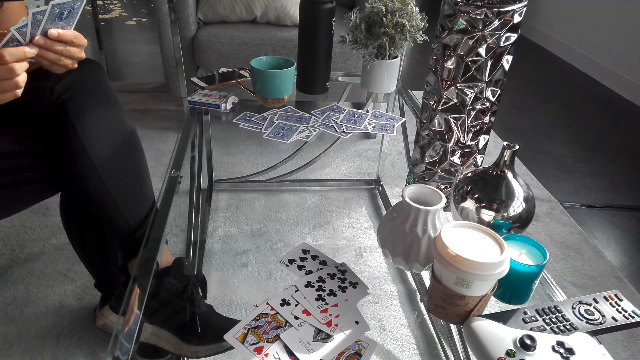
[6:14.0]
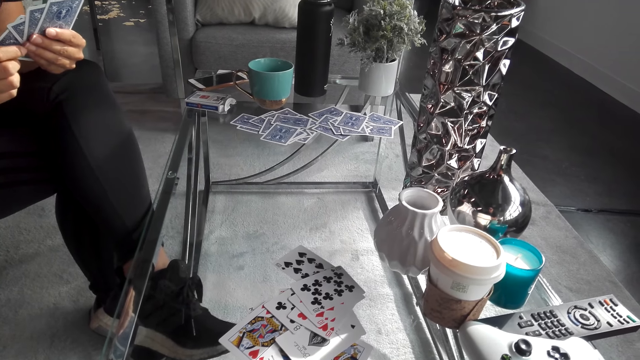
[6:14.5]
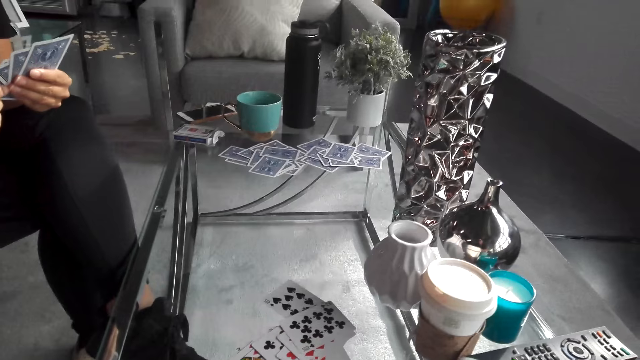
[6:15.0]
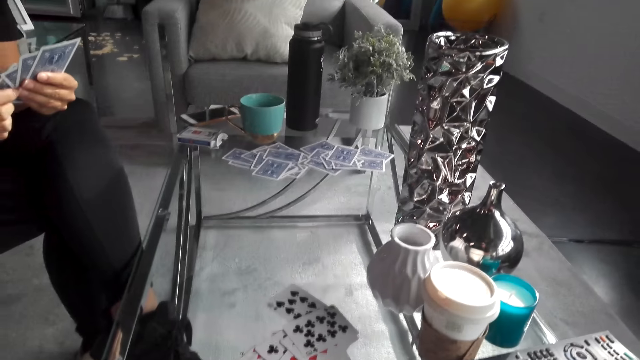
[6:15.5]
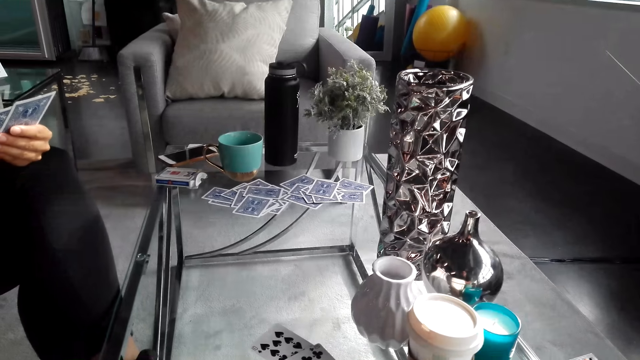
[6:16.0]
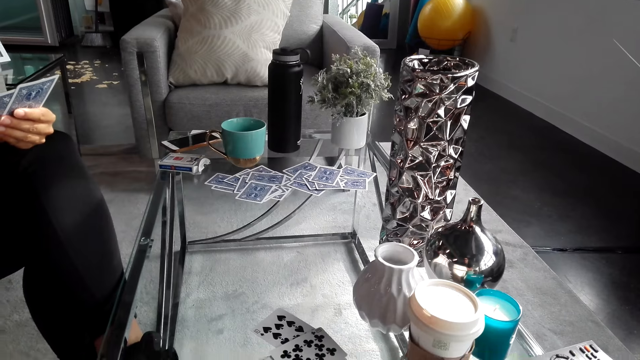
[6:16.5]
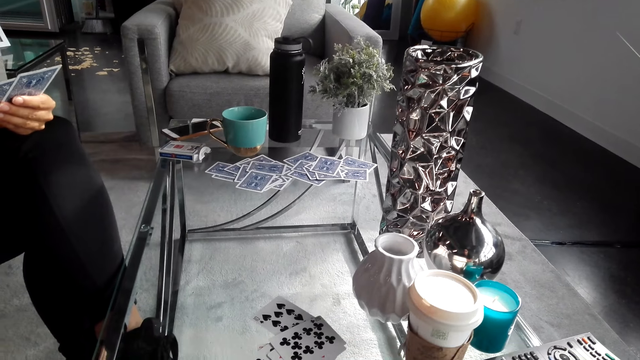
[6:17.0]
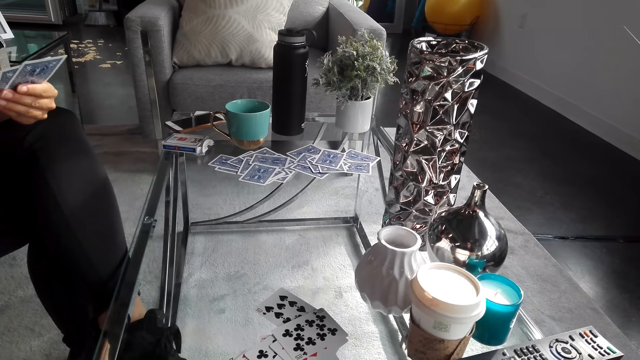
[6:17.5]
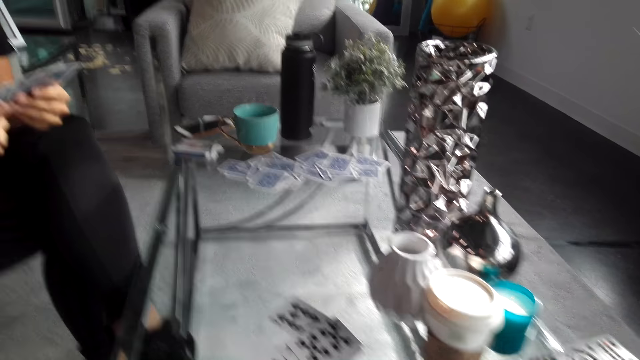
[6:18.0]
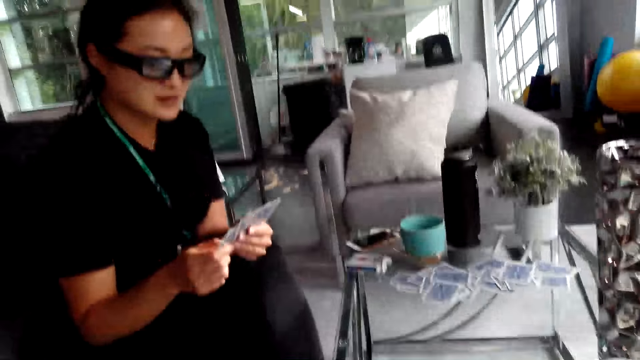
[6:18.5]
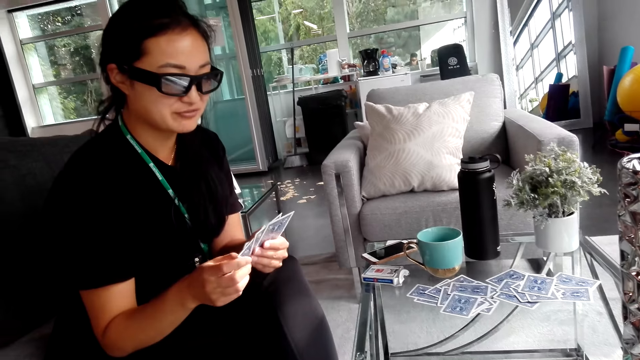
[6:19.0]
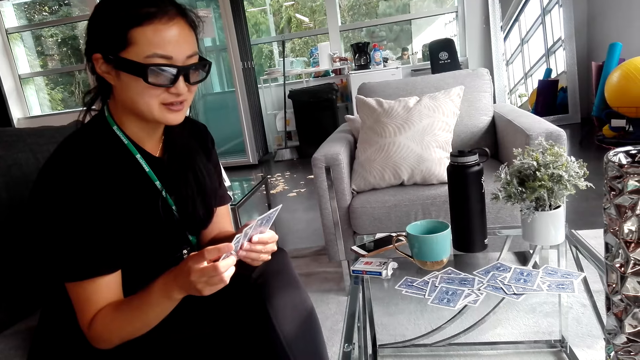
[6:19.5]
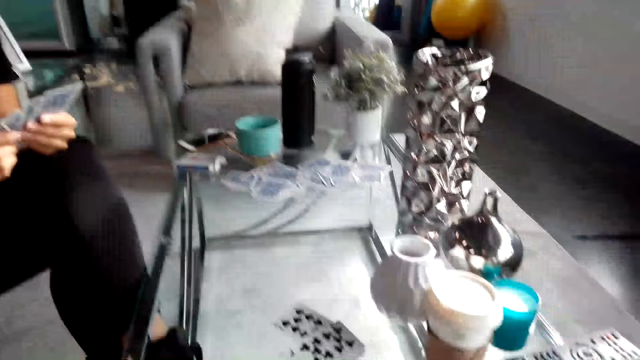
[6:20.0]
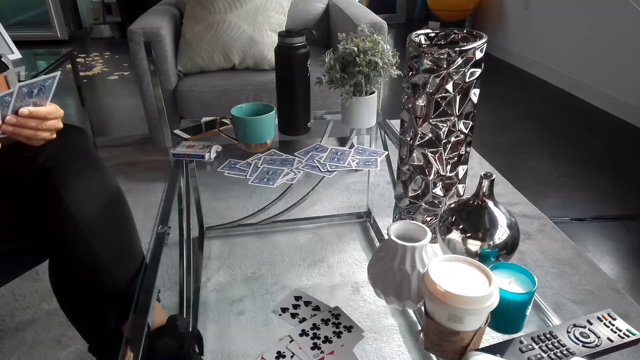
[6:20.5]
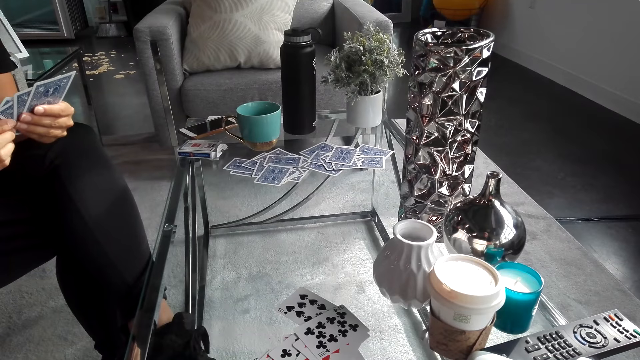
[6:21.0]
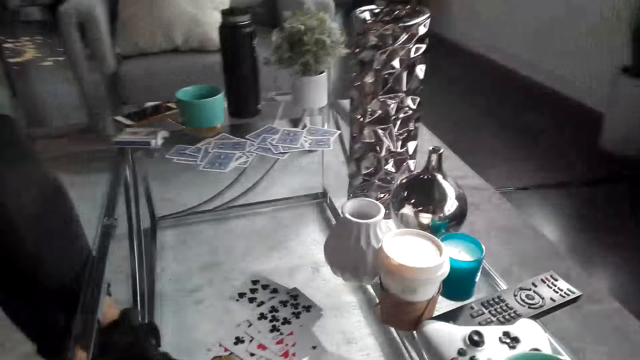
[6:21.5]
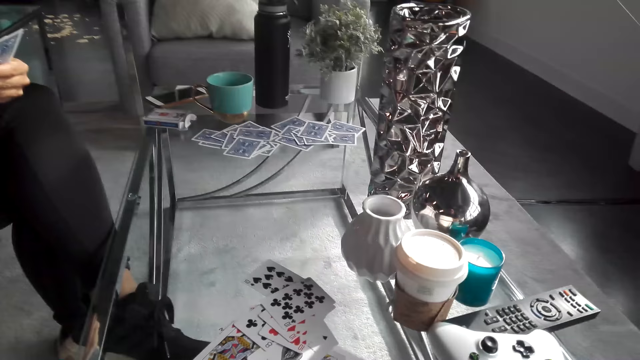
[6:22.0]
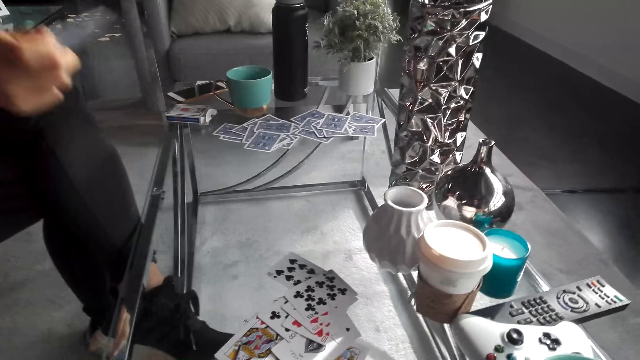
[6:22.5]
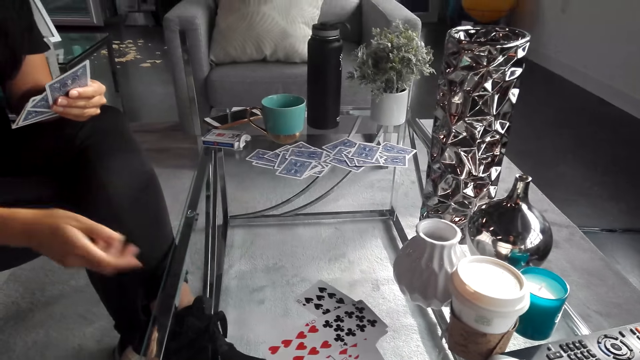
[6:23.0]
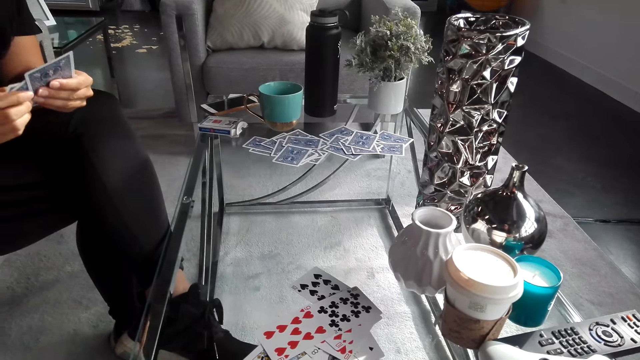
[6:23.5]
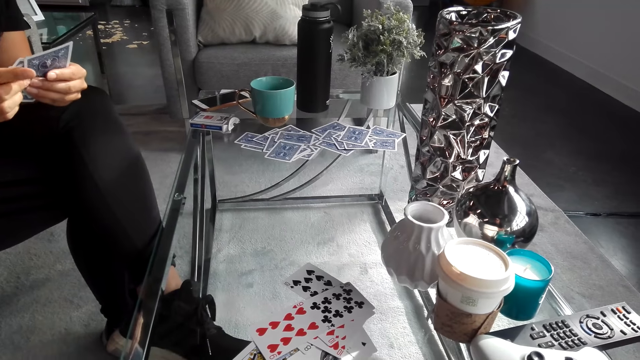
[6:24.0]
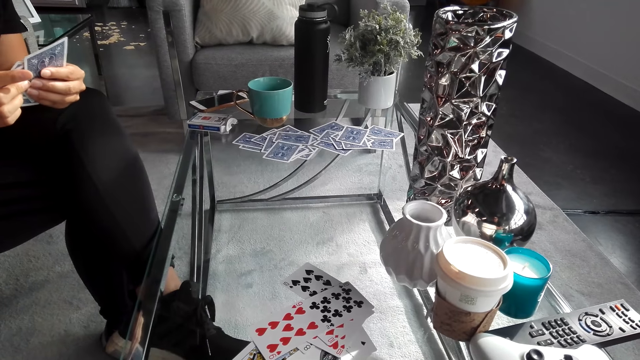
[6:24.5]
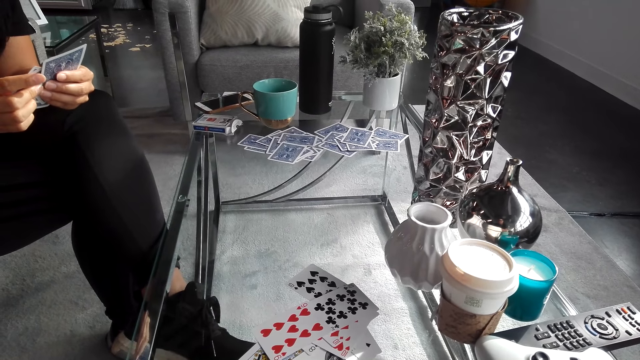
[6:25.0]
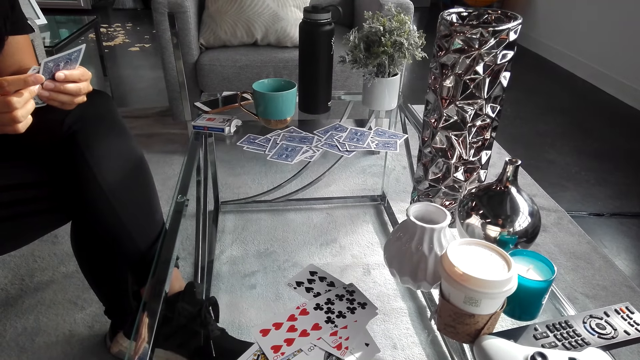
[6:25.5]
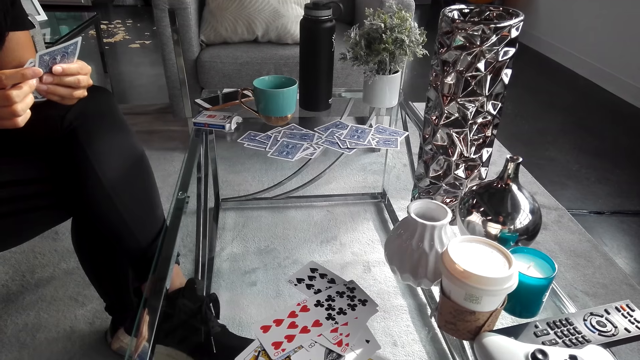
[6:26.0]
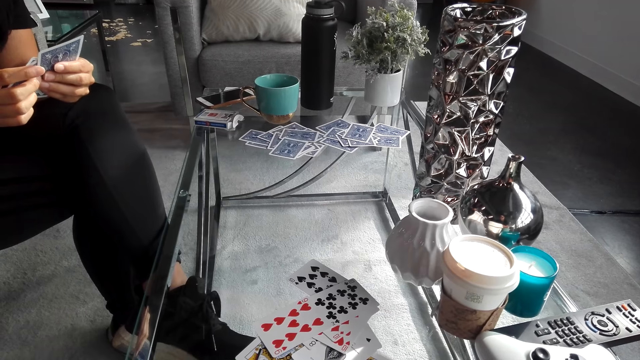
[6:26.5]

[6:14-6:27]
A woman converses with the camera wearer. The woman holds playing cards. The camera wearer converses with the woman. They turn around. They look at the woman. The woman holds the playing cards. The camera wearer turns to the side. The woman puts the playing cards on the table.

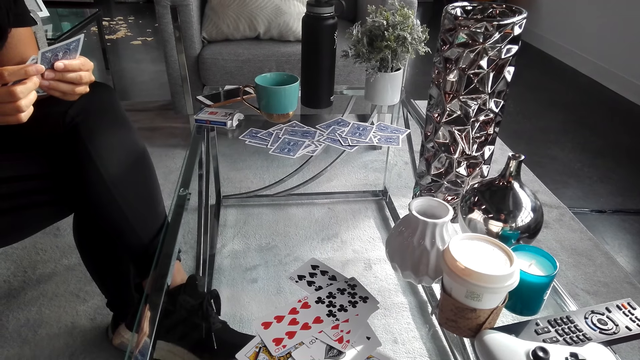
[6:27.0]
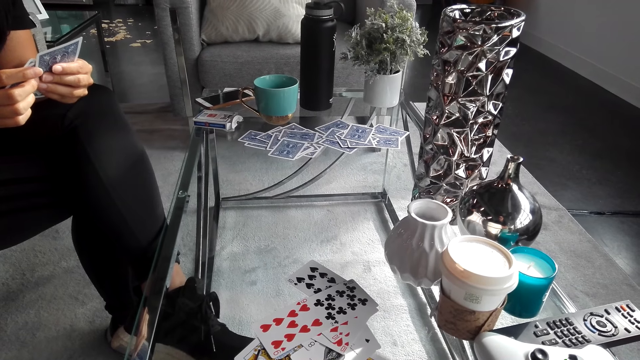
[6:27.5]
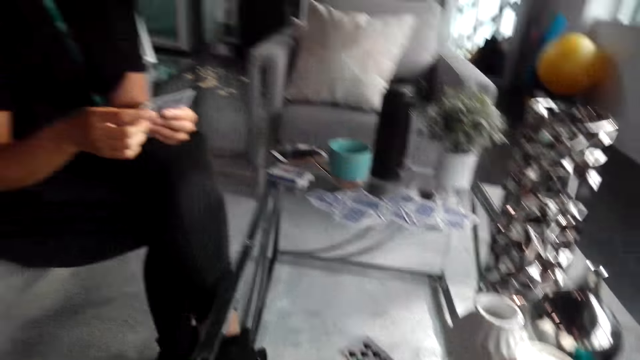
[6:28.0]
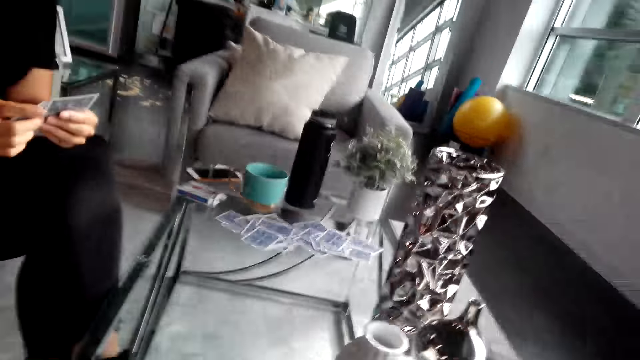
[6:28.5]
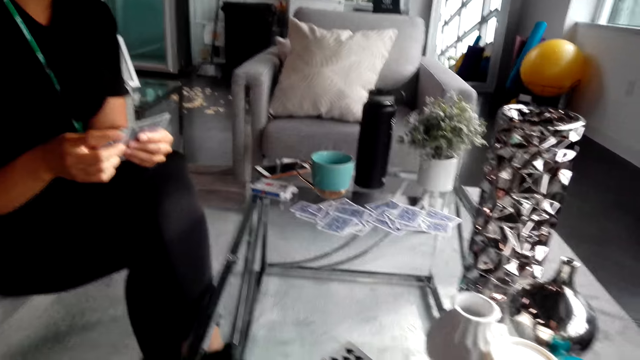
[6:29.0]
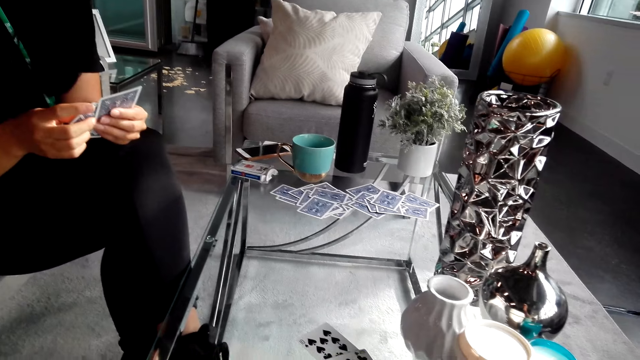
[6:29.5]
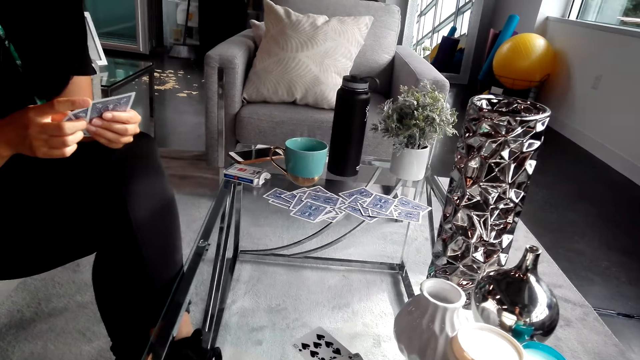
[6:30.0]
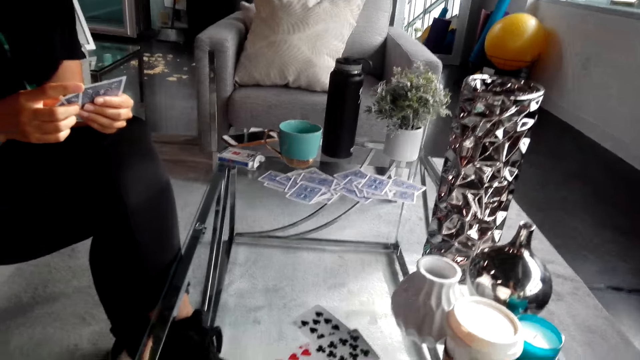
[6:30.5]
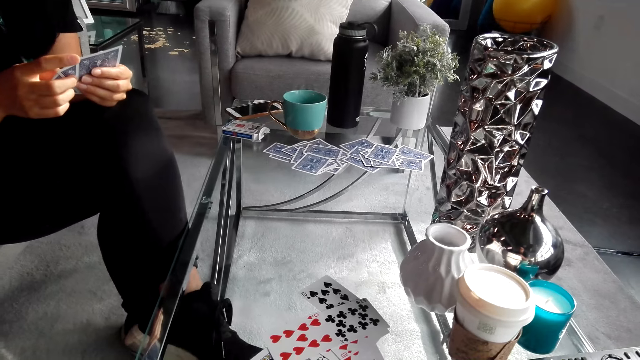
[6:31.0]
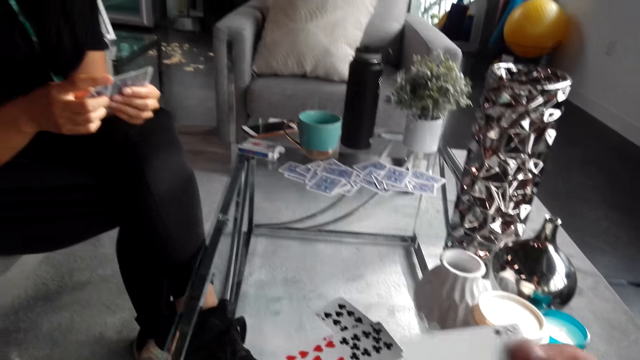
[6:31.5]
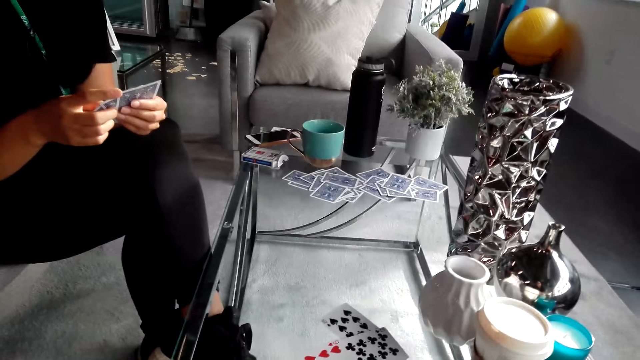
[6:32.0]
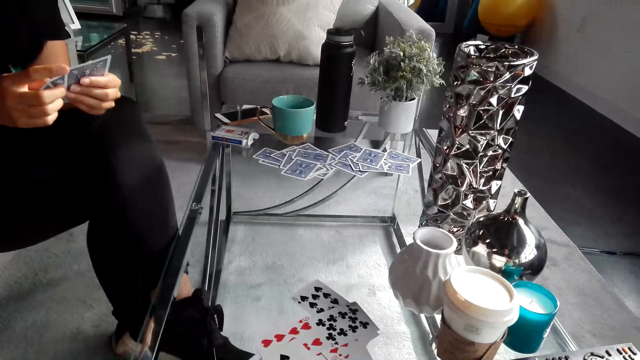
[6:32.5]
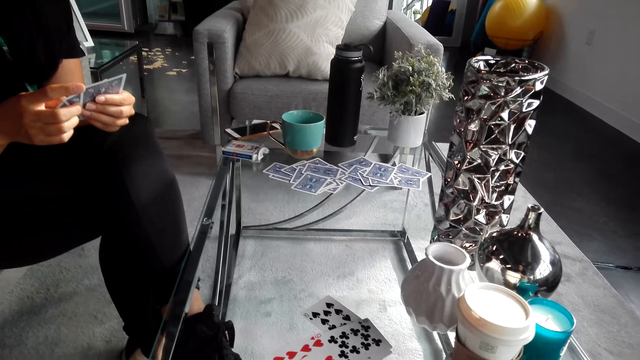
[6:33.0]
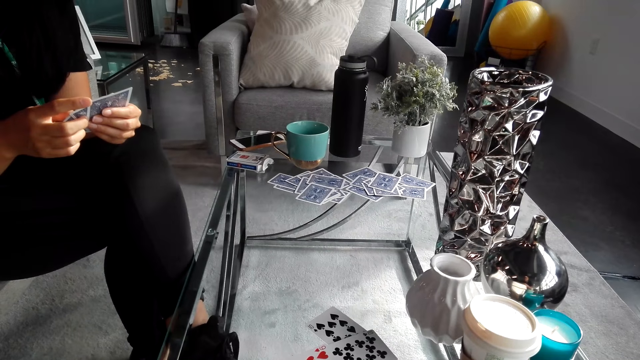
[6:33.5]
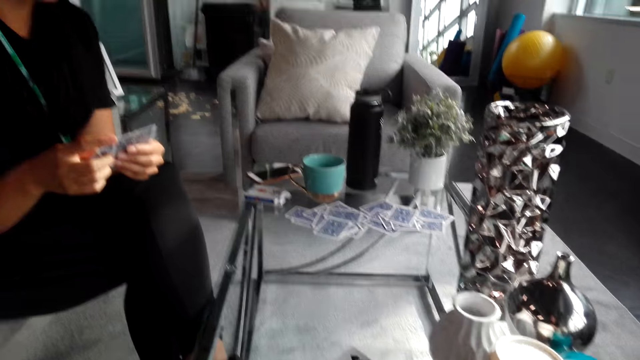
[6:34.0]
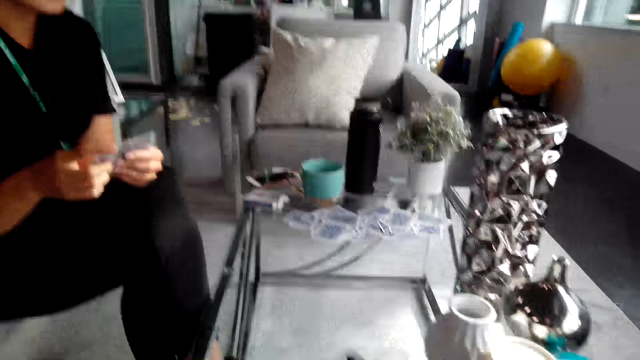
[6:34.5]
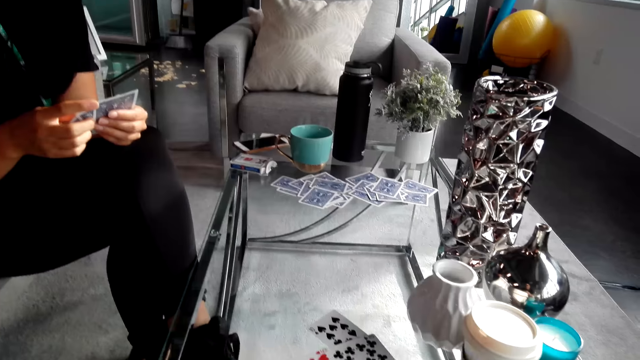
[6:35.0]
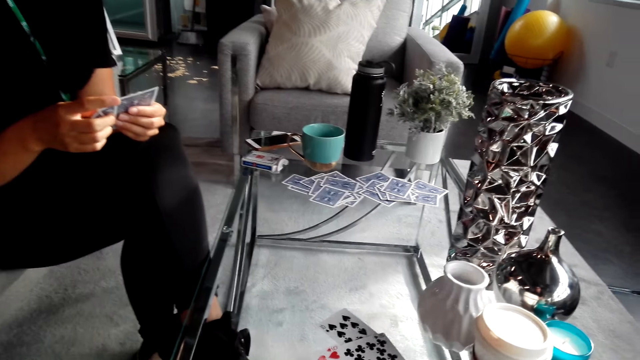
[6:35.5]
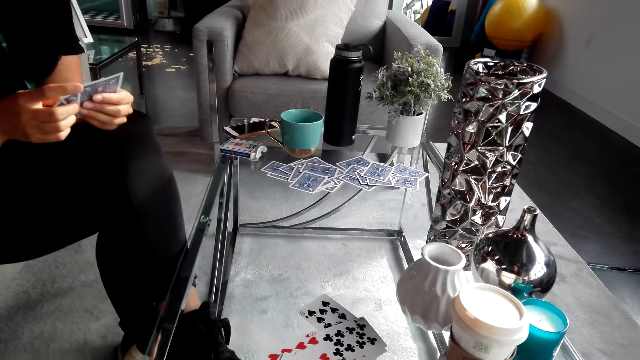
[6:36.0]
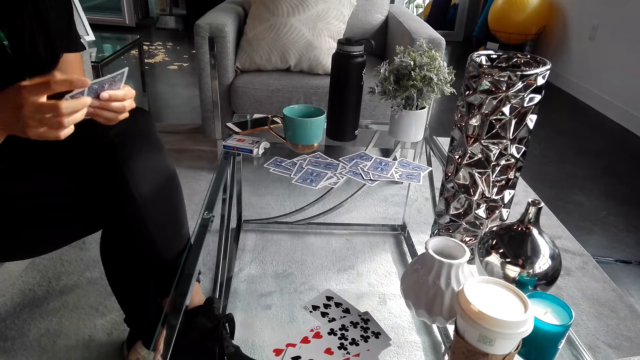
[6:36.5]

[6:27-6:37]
The camera wearer turns to the side. A man holds playing cards. The camera wearer looks around the house. They turn to the side. They put playing cards on the table.
